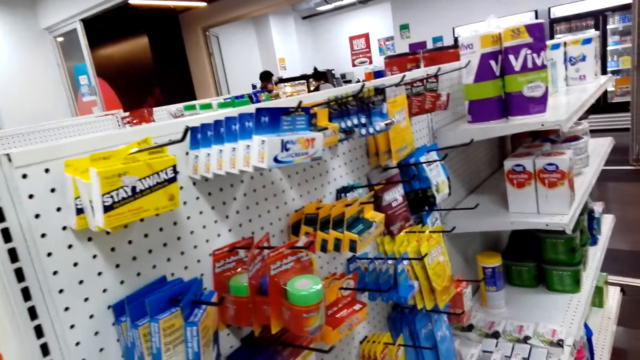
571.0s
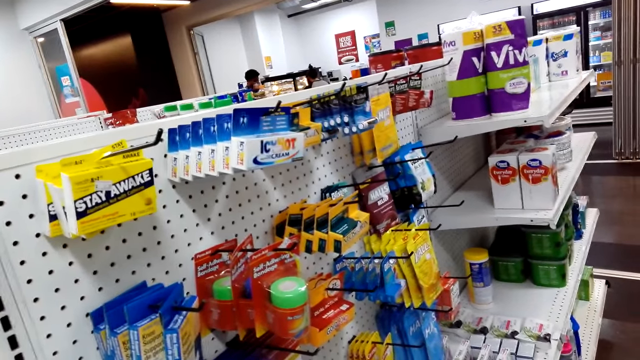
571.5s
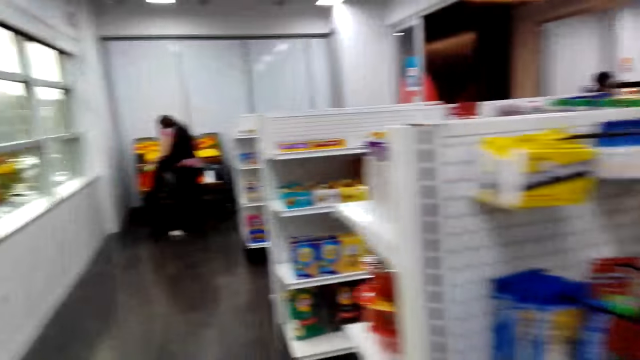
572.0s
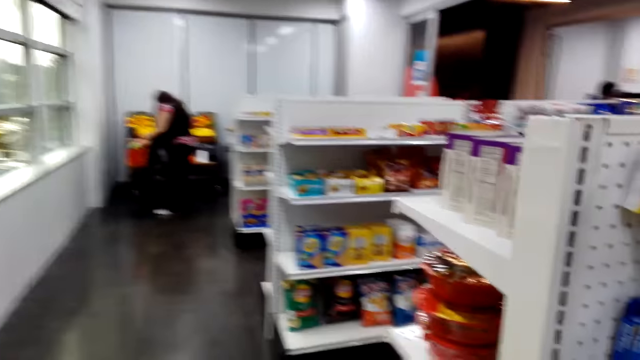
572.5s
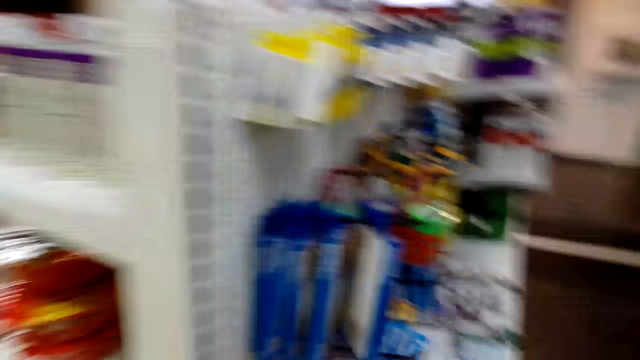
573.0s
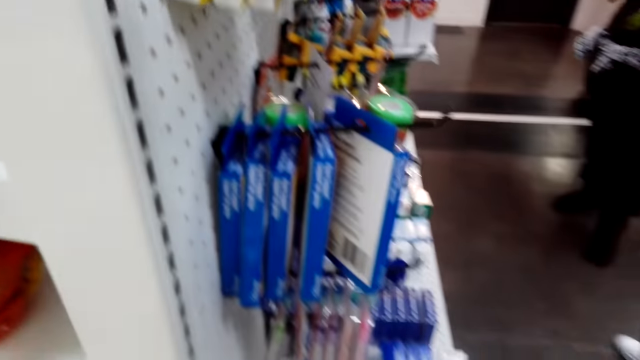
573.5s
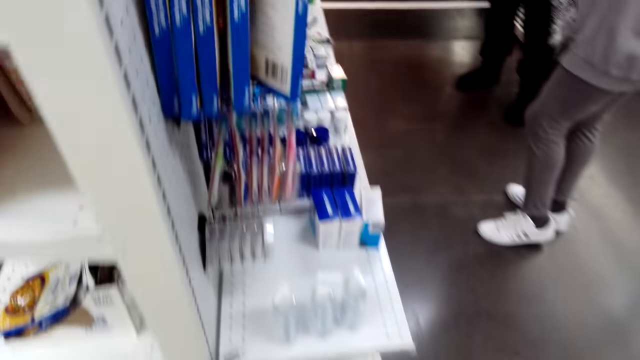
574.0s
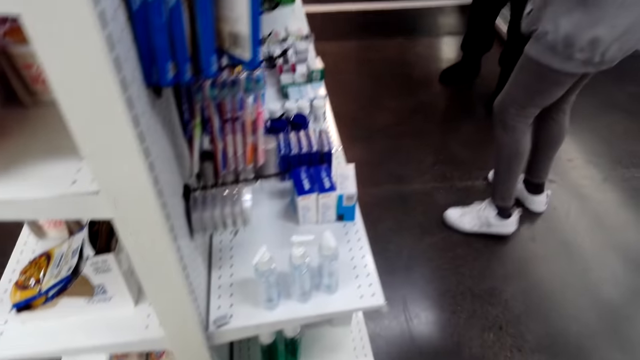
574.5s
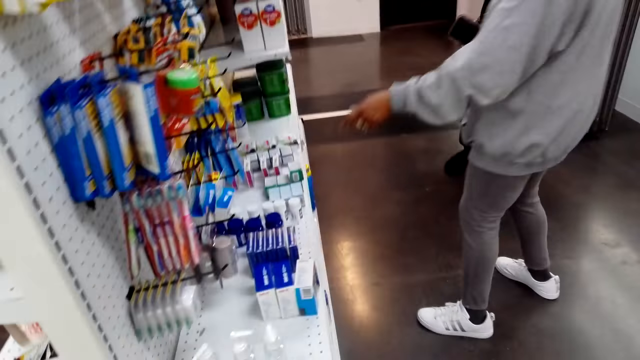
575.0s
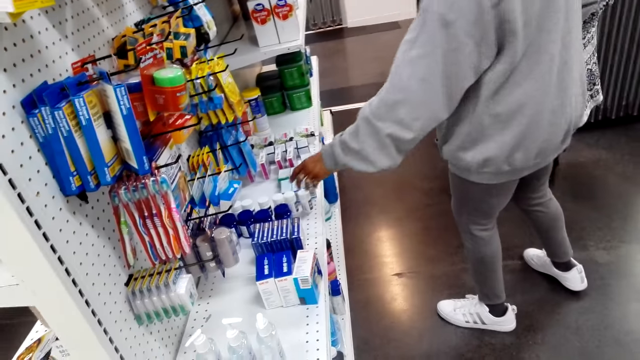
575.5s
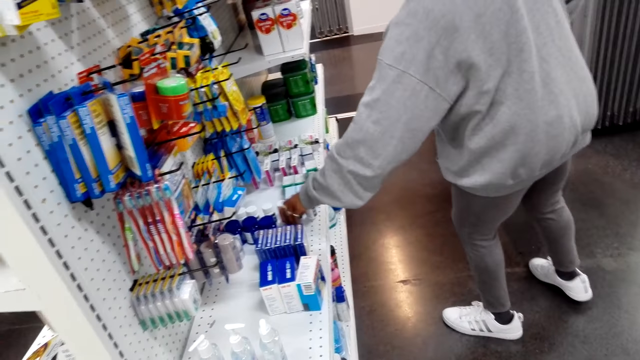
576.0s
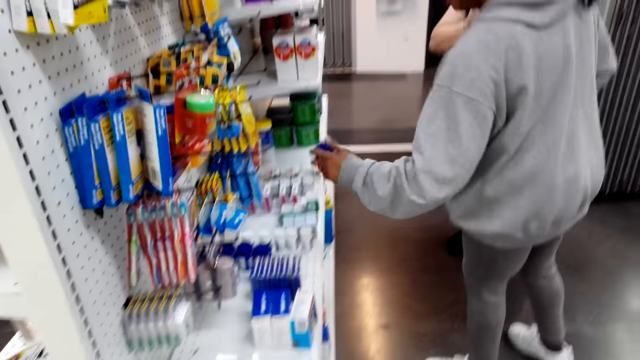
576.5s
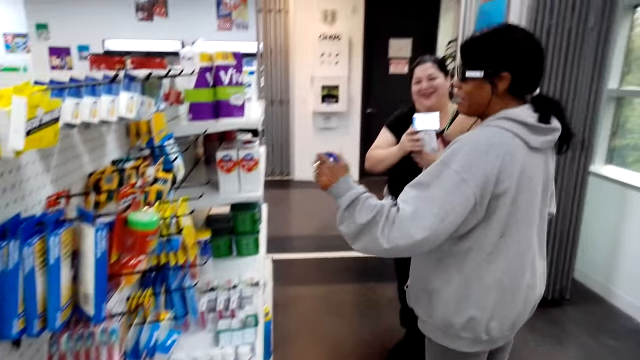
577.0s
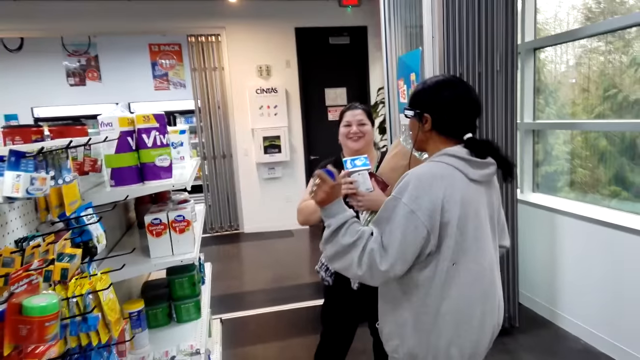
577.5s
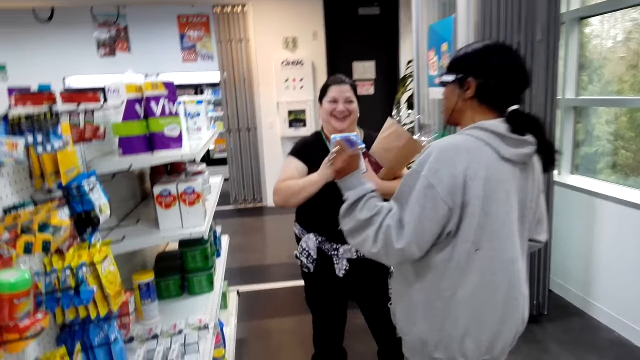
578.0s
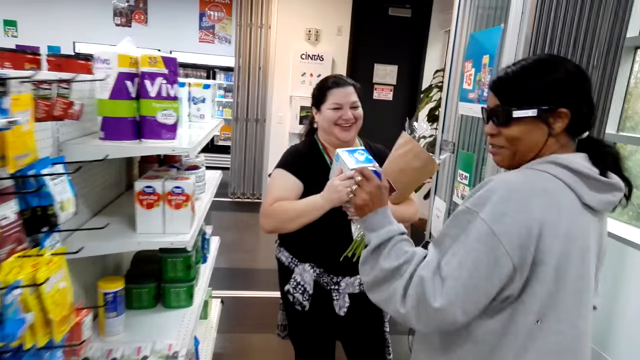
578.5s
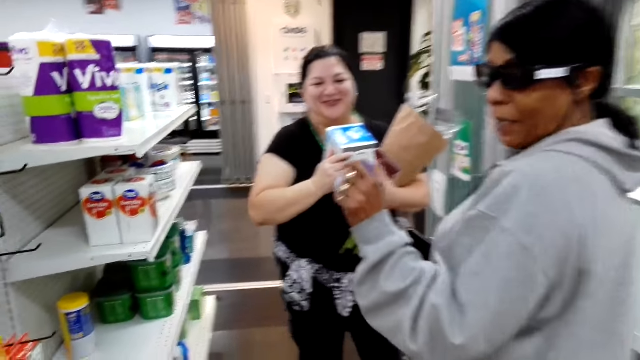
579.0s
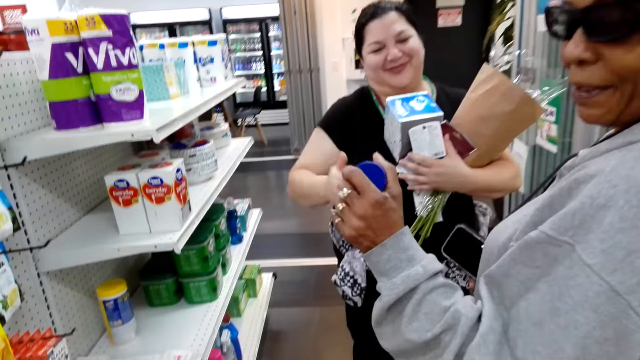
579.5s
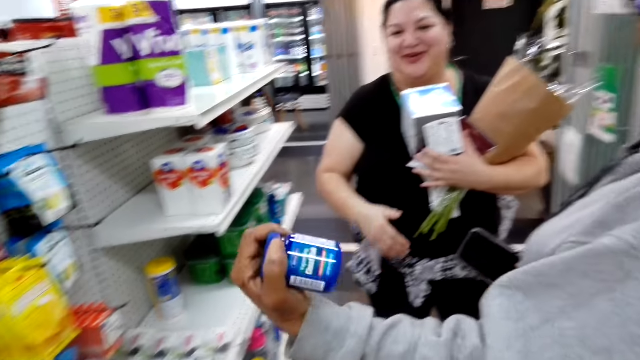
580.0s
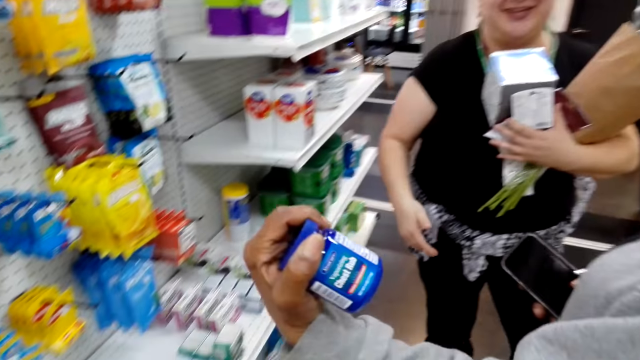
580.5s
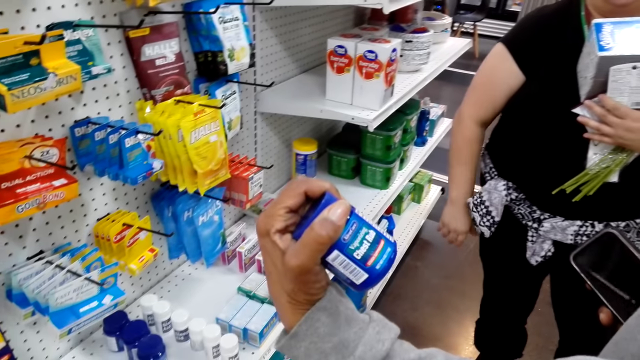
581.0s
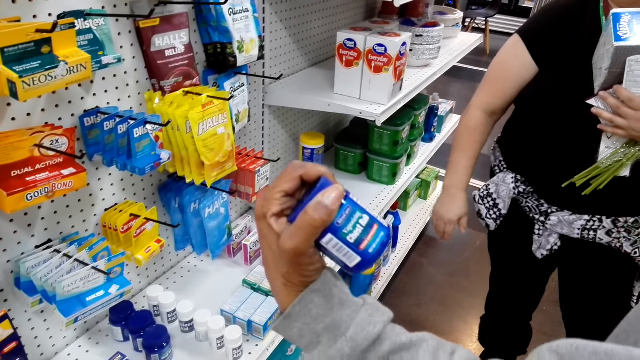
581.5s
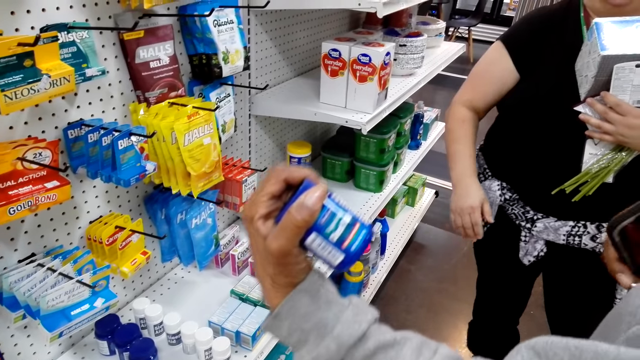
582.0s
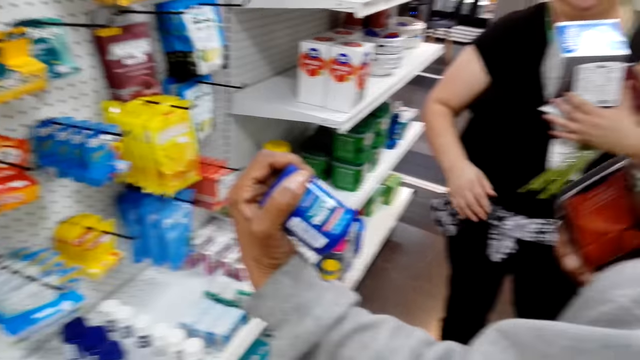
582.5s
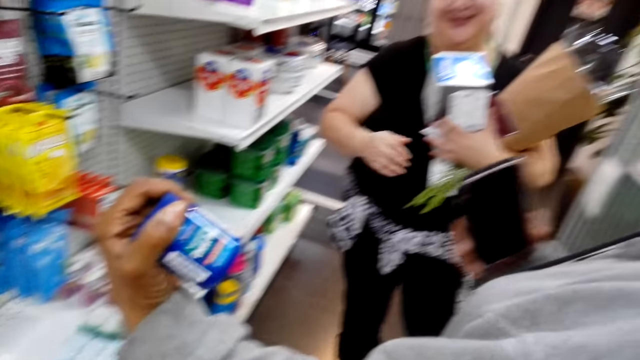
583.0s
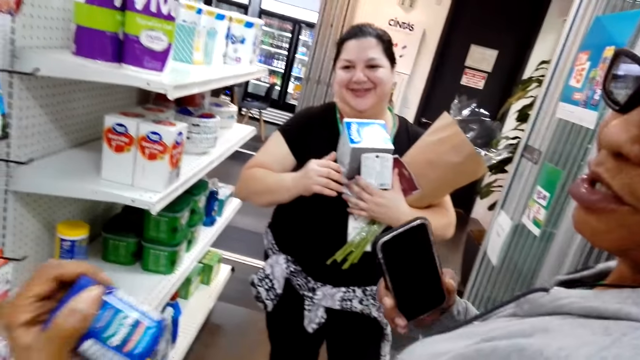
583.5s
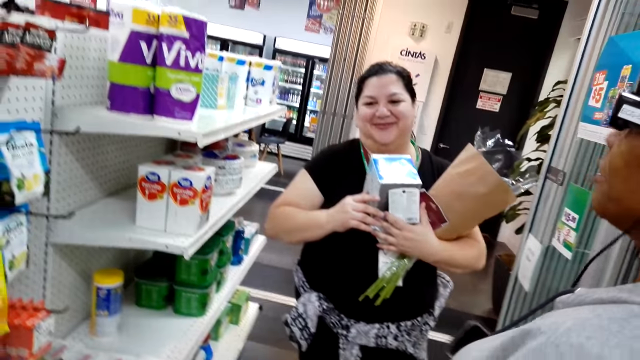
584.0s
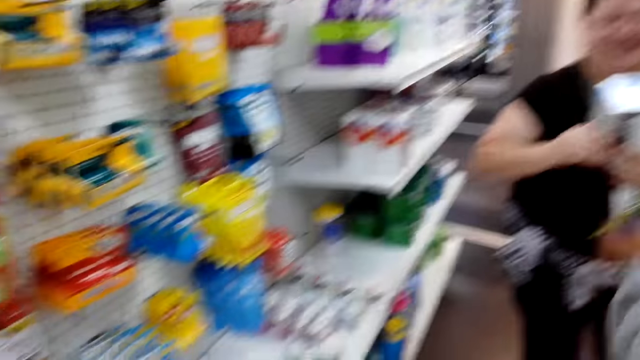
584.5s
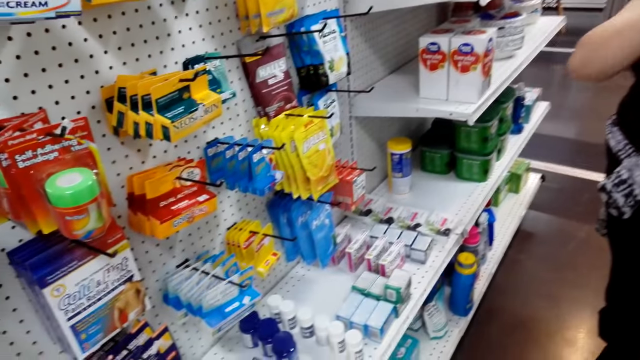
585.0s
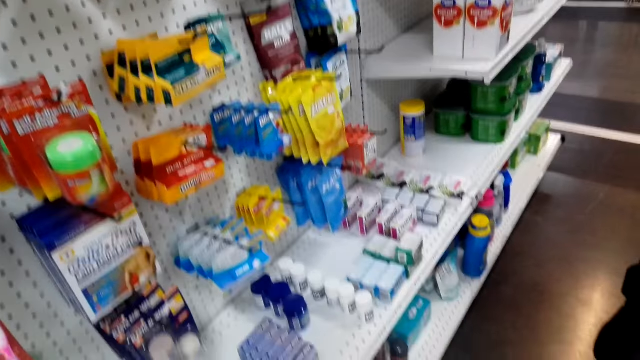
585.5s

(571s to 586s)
The camera wearer looks around the supermarket. They walk around. A woman picks something from the shelf. She talks to the camera wearer. She shows the product to the camera wearer.

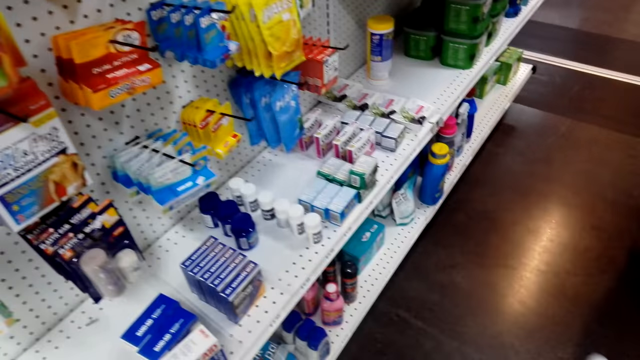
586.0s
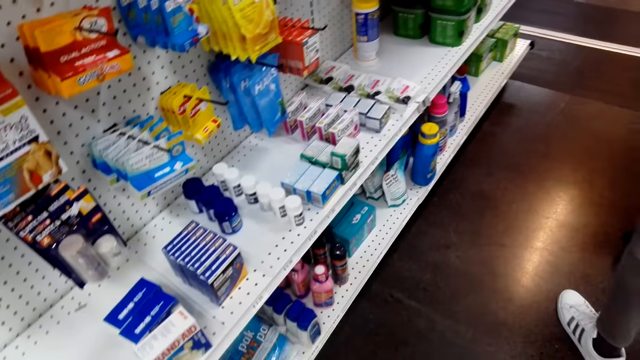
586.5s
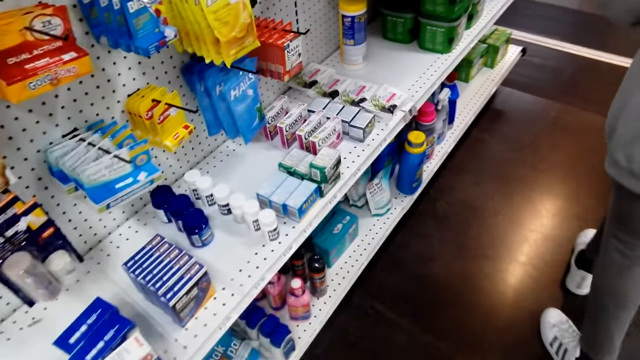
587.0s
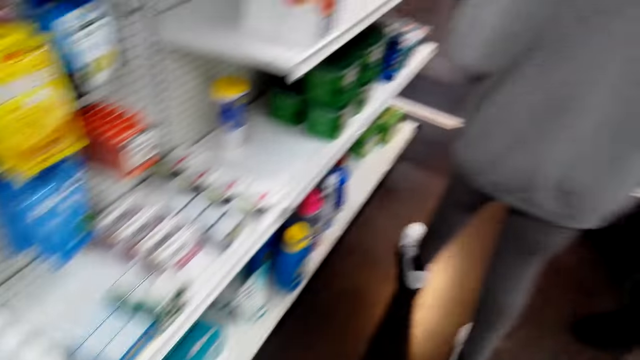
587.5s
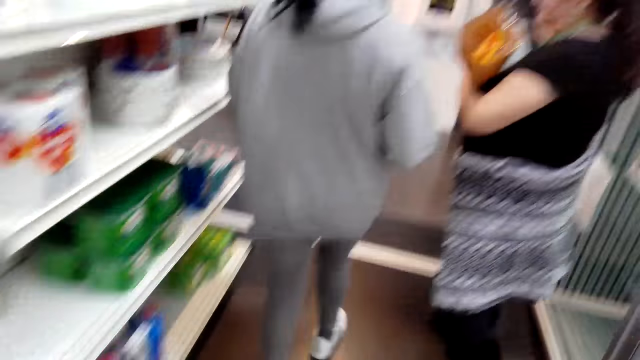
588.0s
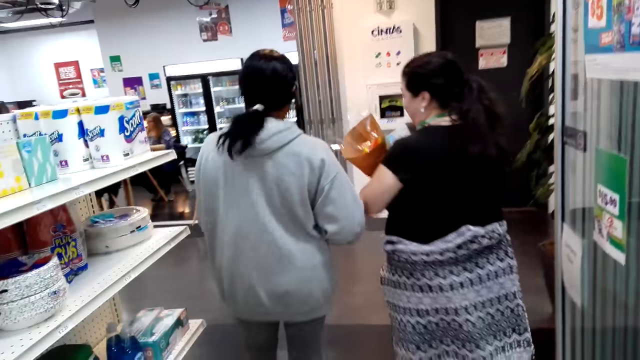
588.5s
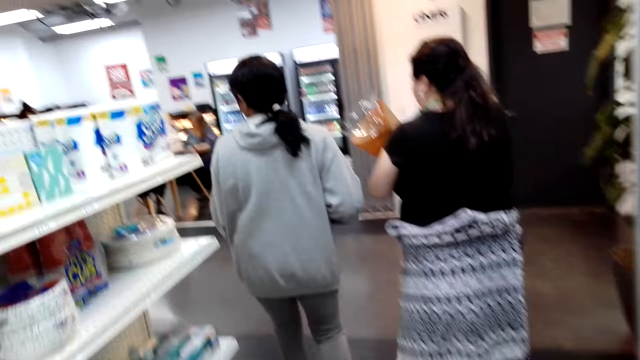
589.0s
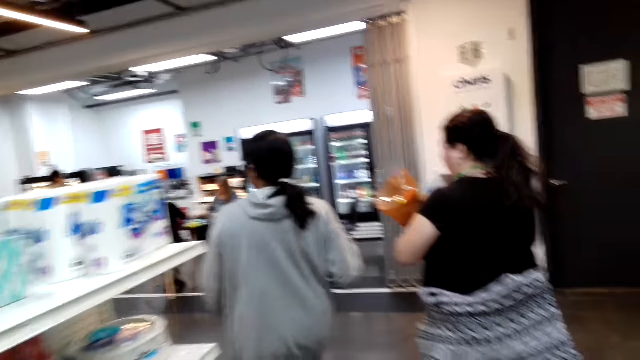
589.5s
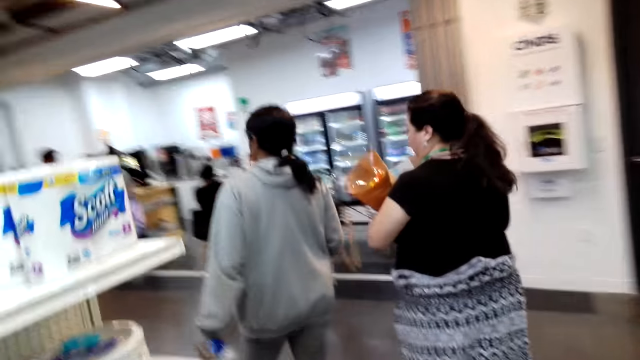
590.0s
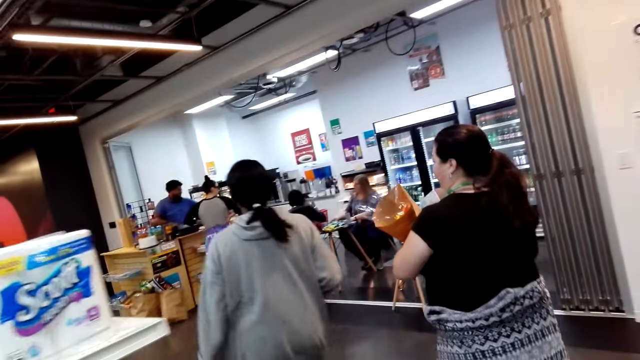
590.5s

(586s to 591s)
A woman walks in the supermarket. Another woman walks in the supermarket.
